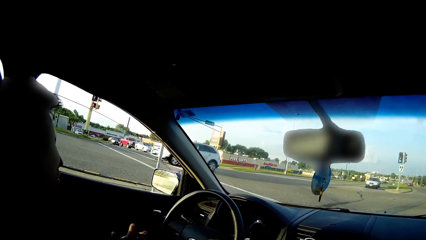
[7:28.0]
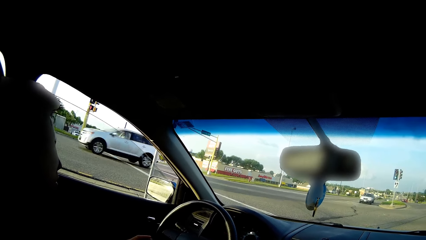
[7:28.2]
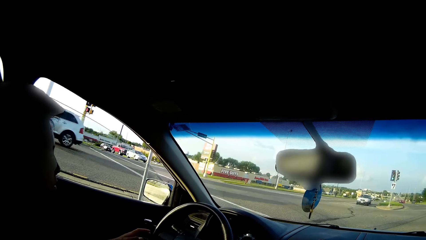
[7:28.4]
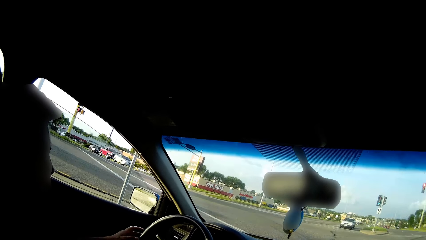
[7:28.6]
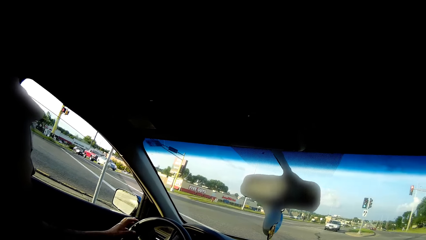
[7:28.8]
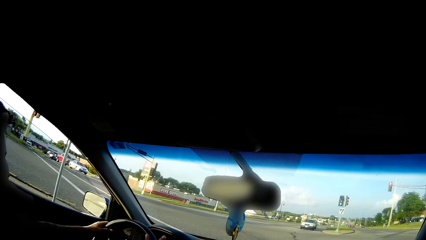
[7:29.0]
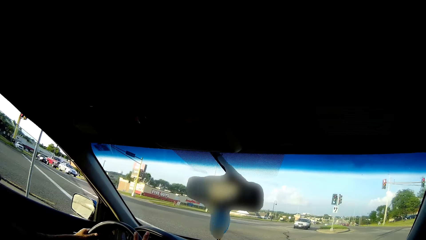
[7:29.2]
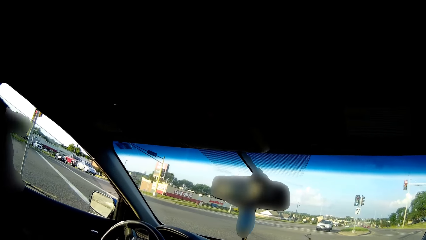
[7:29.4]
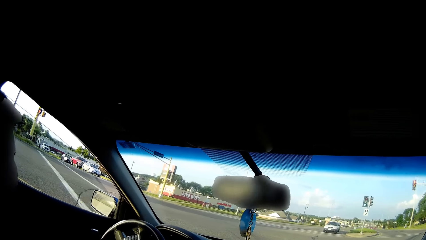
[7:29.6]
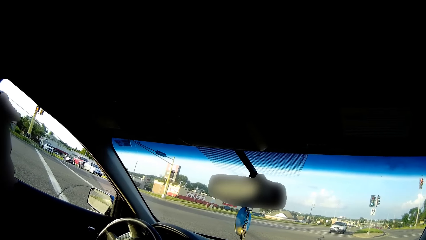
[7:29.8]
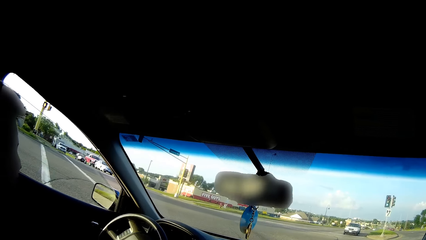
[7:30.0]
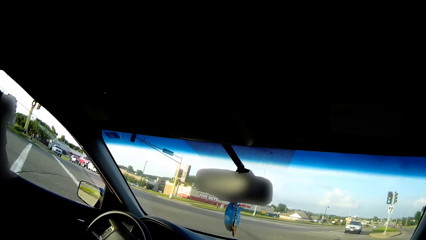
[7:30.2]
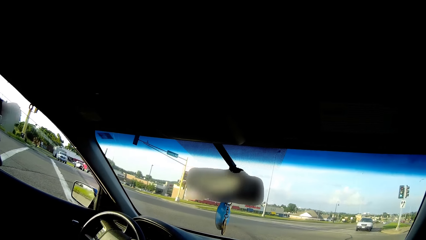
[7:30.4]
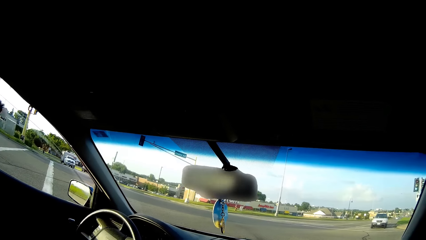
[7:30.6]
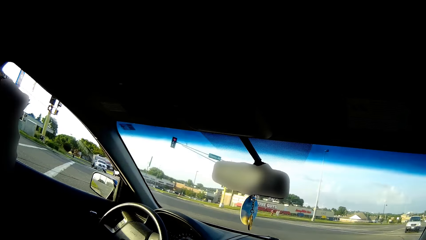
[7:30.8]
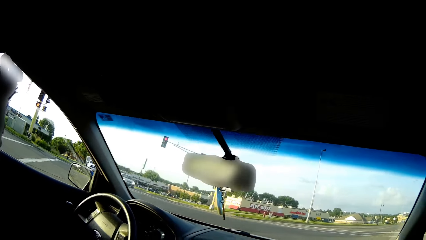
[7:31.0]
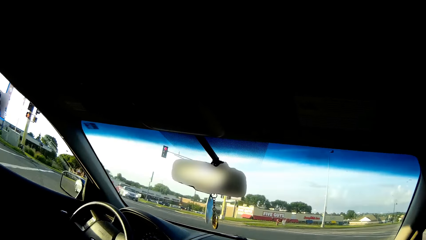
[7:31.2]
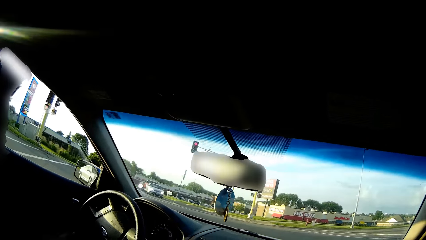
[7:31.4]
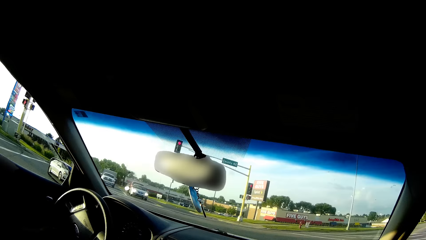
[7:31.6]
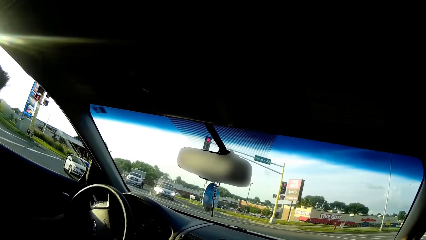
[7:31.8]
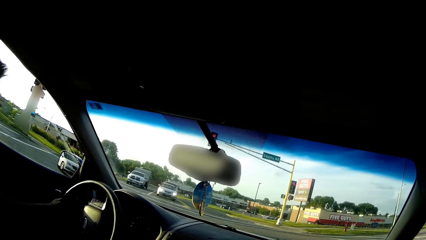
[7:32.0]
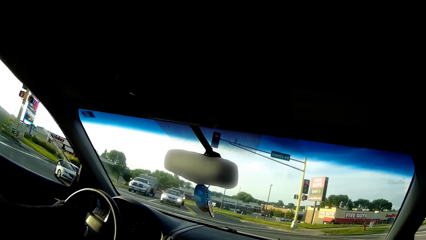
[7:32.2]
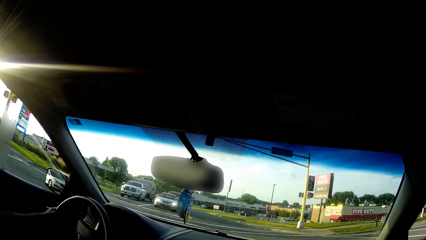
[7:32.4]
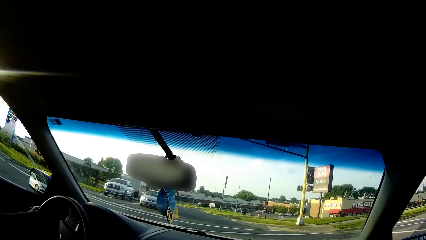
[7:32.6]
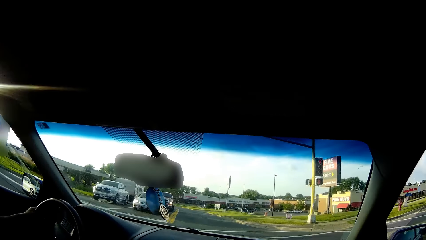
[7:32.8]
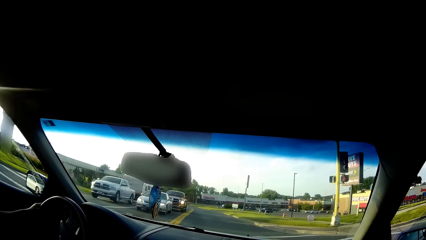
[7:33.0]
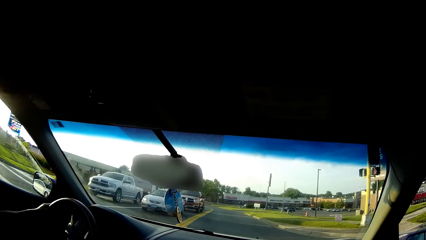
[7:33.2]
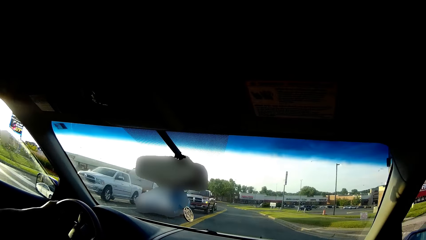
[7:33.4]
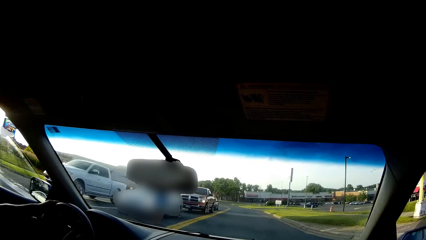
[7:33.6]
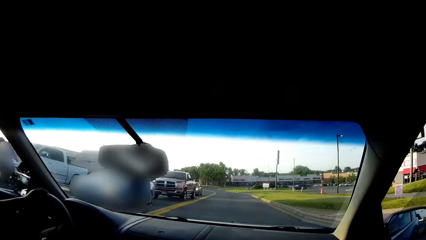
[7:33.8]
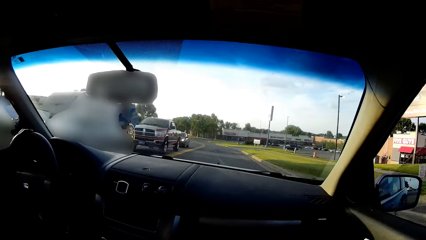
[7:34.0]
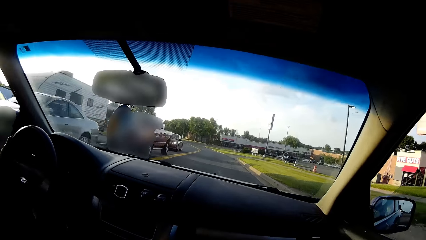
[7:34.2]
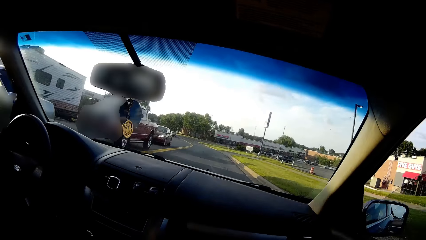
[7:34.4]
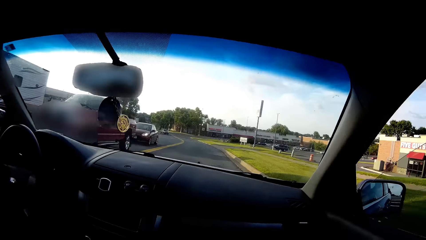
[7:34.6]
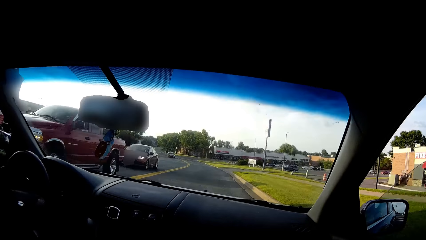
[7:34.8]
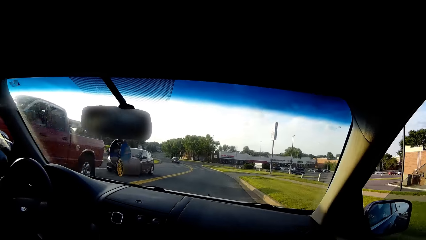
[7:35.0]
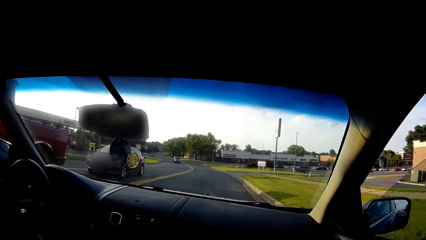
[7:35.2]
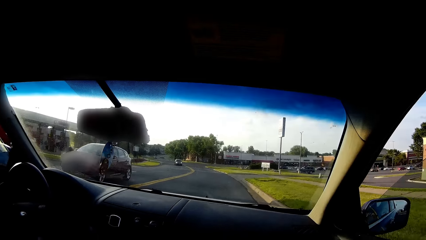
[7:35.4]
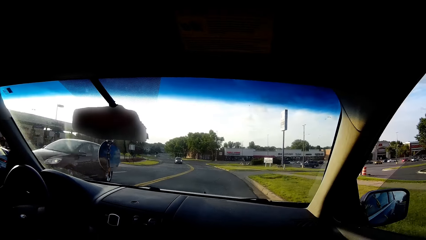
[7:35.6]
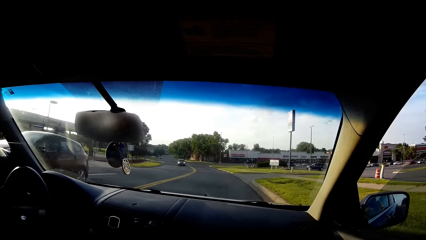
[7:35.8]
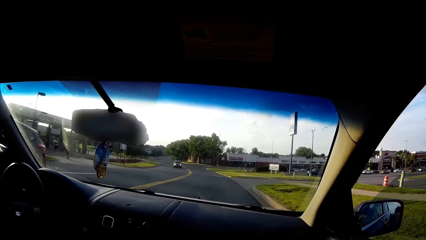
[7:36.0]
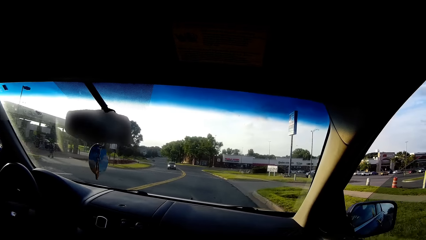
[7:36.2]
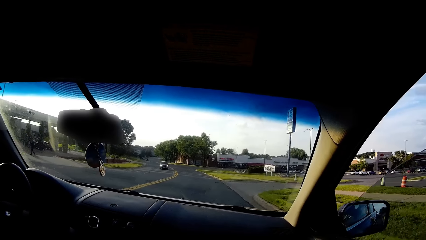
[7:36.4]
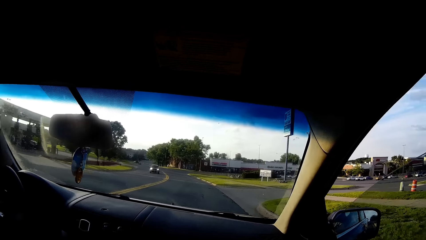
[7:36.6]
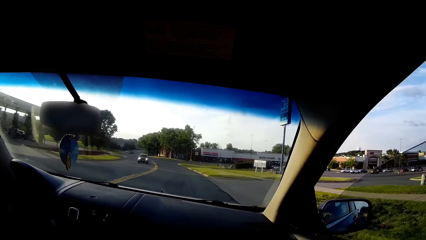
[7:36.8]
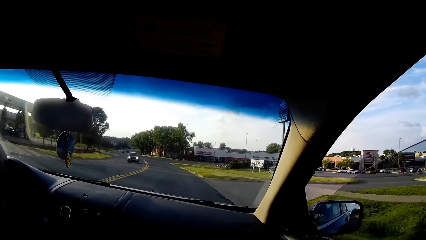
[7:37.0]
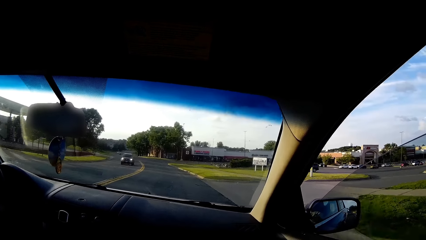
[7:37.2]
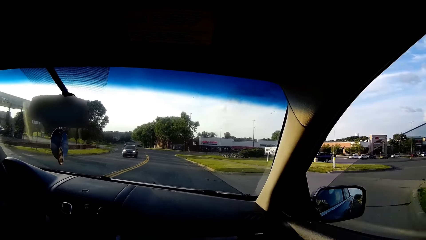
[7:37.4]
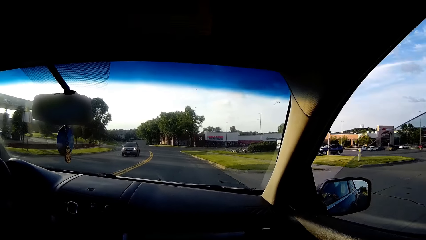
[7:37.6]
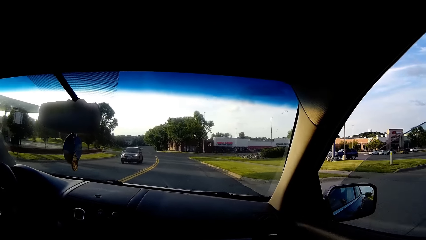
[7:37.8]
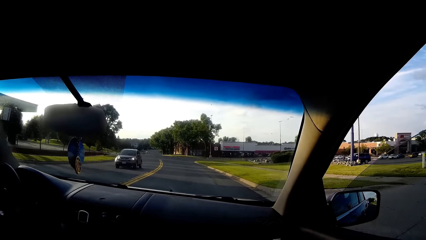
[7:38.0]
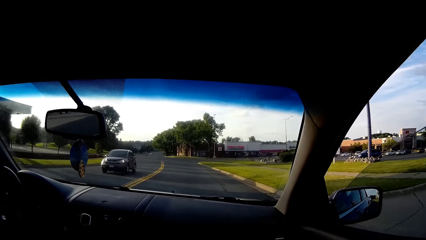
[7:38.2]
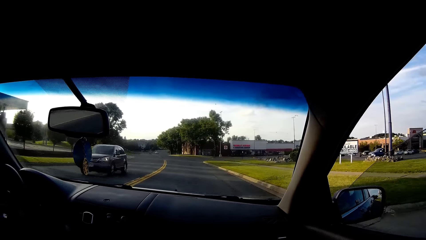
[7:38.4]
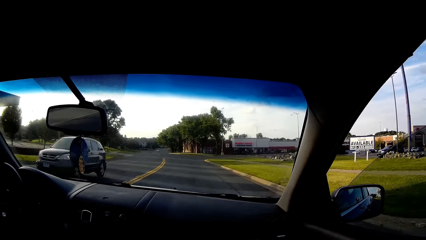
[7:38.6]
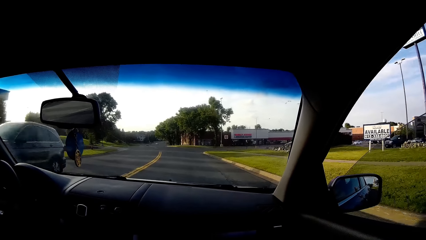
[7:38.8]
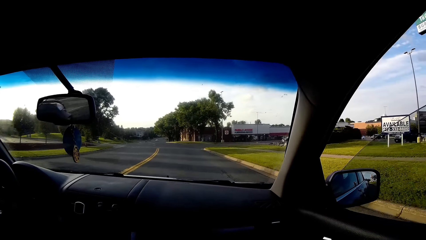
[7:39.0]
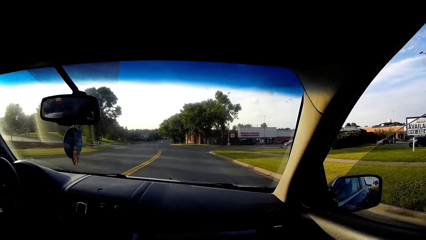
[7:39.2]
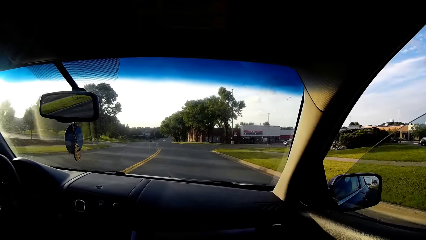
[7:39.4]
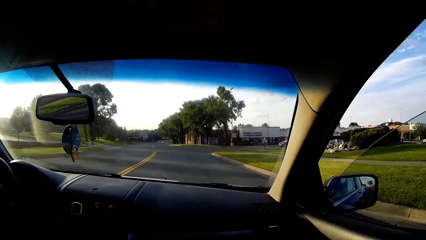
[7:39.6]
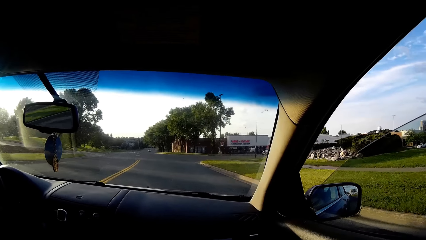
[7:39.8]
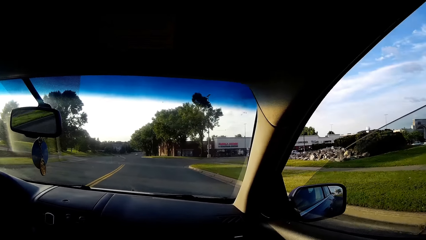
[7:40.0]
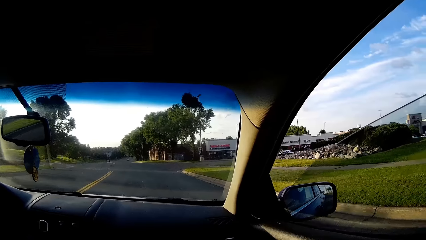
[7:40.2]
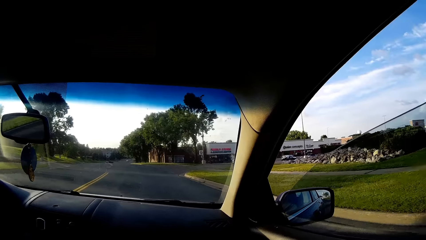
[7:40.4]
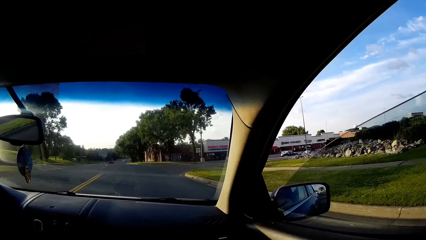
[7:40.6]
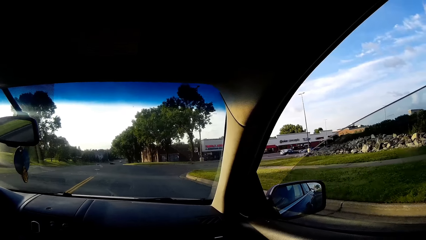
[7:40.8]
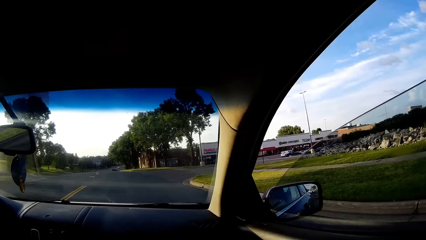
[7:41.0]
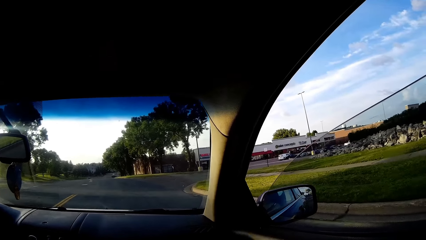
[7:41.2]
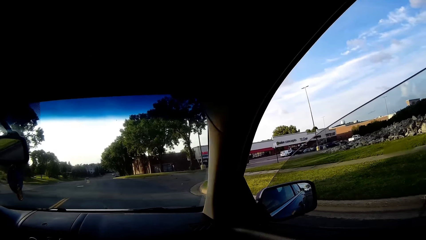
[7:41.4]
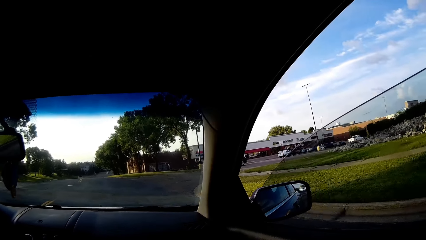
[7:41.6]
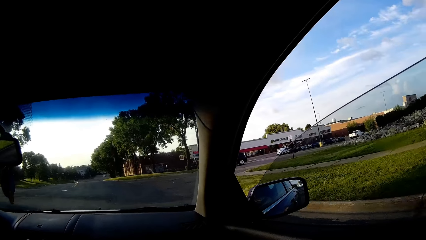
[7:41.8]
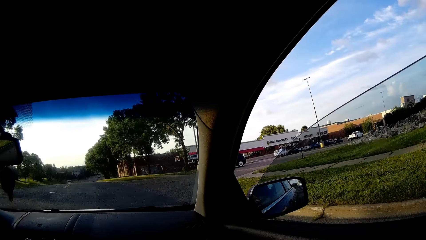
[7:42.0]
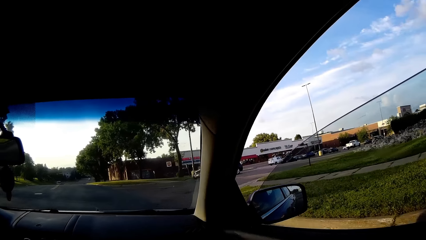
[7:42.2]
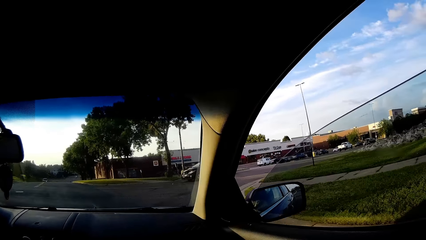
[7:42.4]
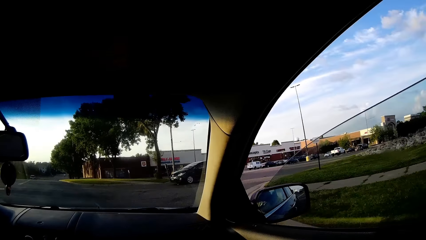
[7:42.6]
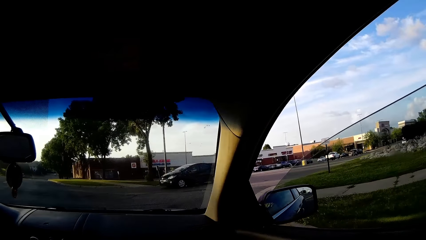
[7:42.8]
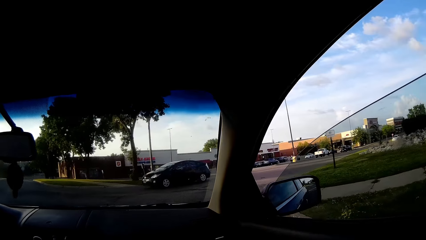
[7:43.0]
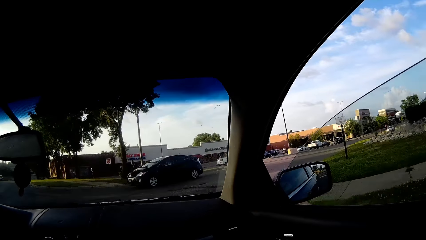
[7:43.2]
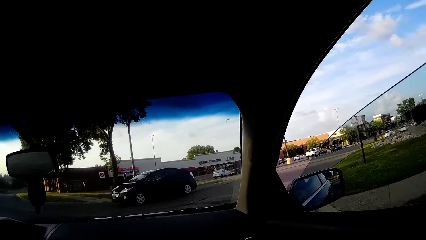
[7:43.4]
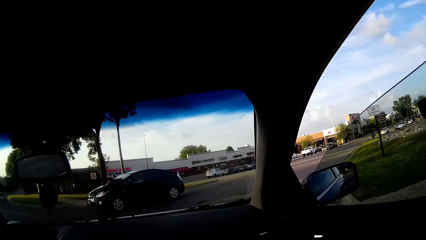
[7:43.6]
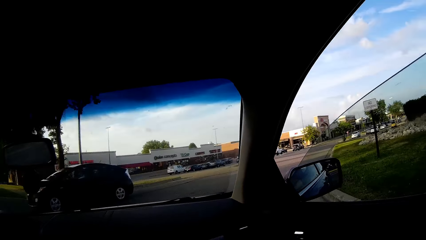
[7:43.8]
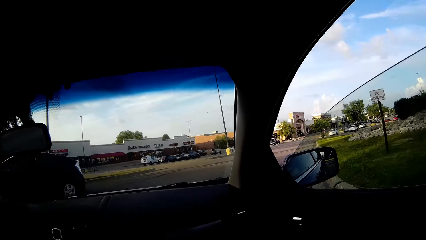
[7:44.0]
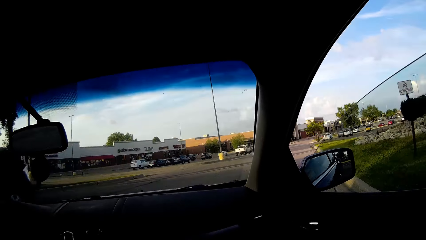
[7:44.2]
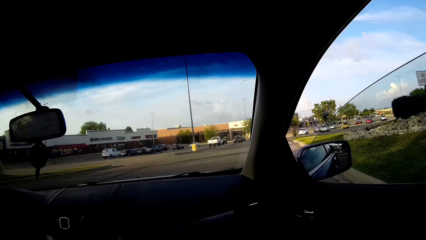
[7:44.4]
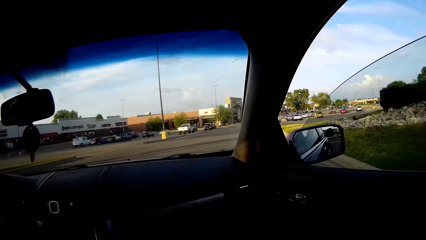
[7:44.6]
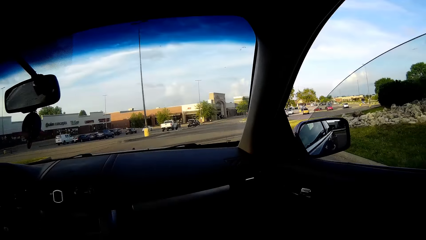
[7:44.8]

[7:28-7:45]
The man drives the car with both hands on the steering wheel. The man talks to the camera wearer.
